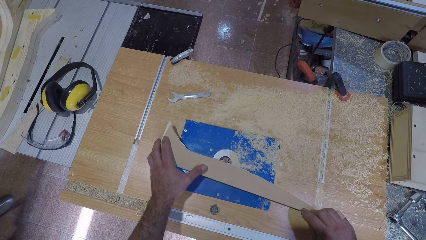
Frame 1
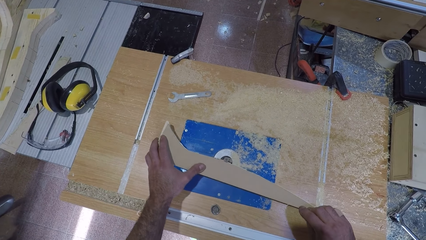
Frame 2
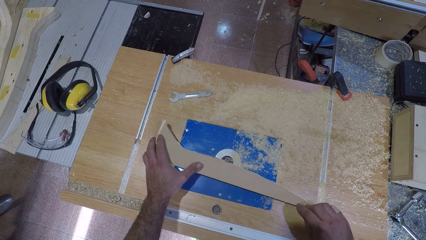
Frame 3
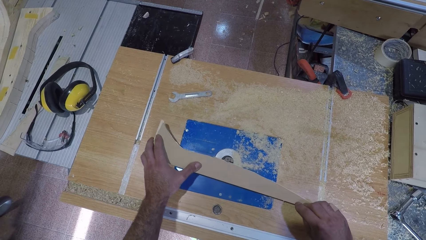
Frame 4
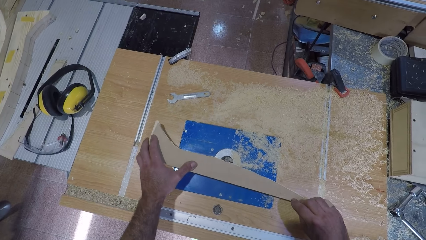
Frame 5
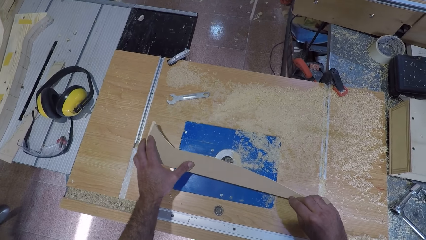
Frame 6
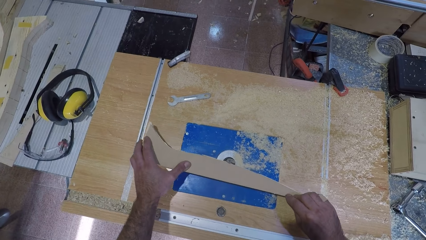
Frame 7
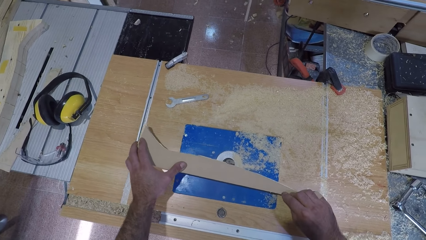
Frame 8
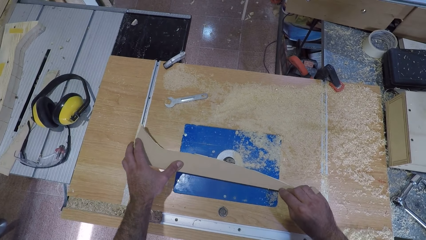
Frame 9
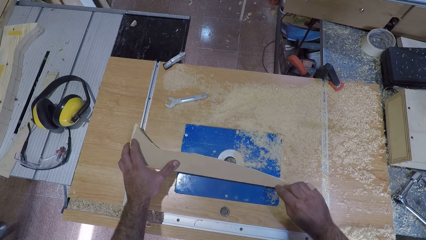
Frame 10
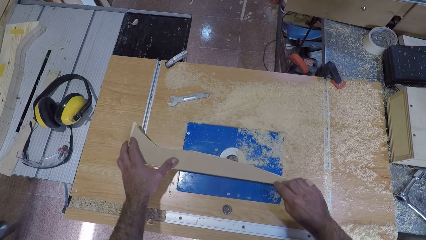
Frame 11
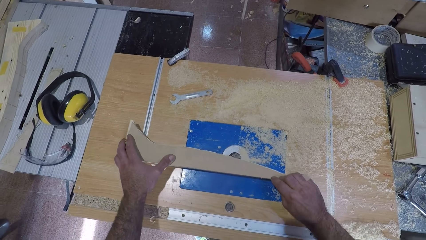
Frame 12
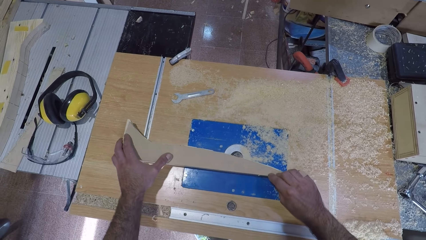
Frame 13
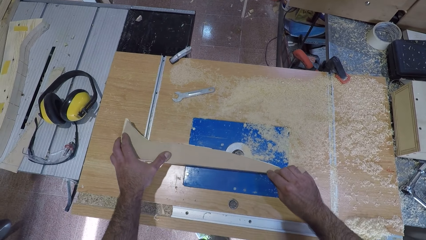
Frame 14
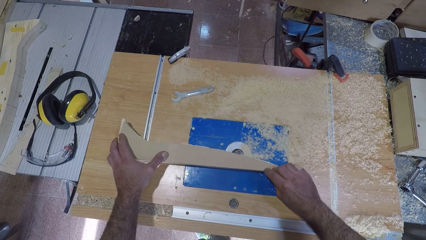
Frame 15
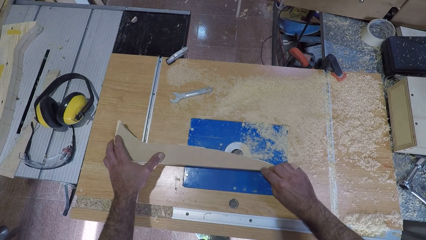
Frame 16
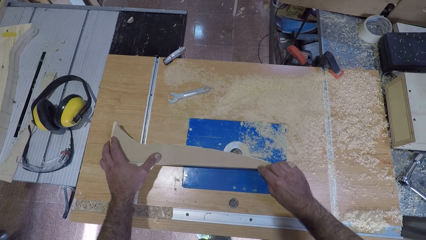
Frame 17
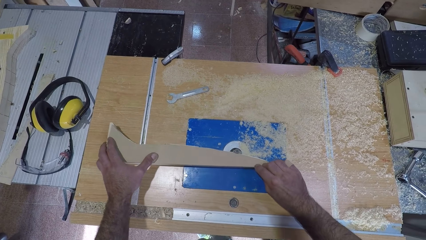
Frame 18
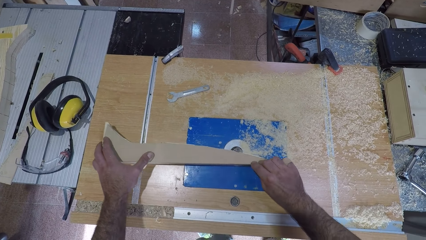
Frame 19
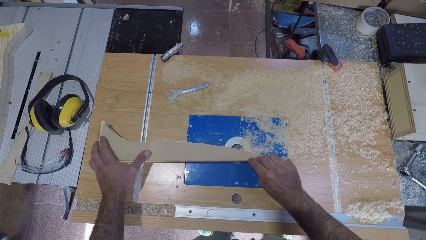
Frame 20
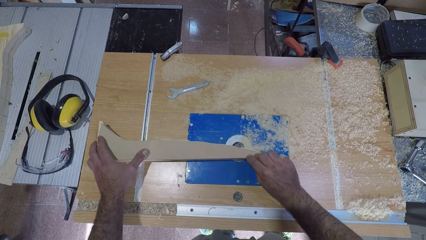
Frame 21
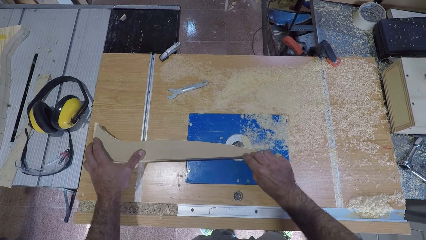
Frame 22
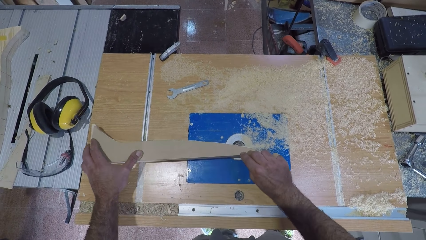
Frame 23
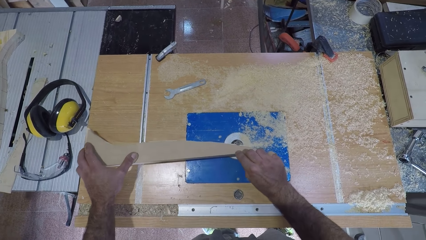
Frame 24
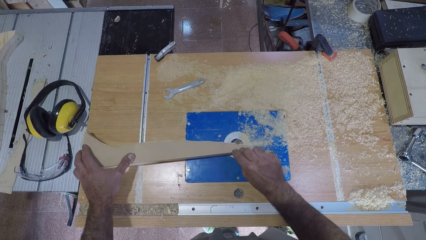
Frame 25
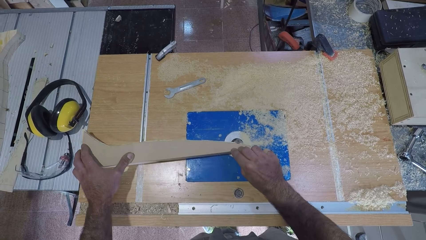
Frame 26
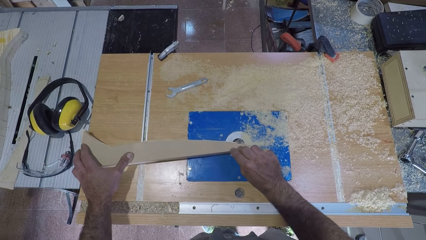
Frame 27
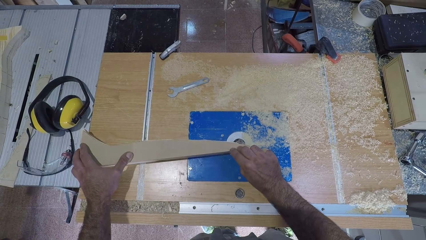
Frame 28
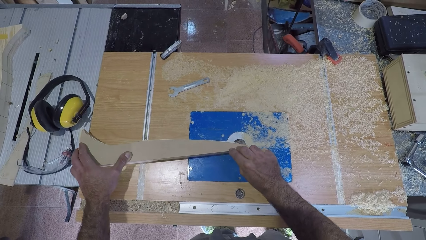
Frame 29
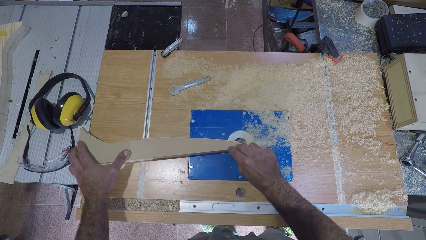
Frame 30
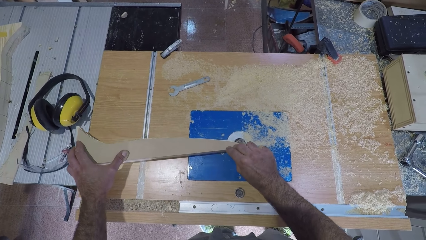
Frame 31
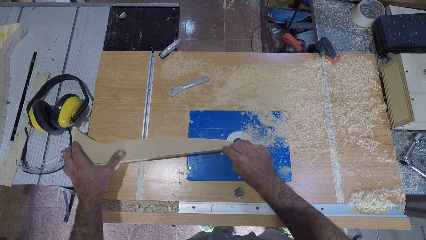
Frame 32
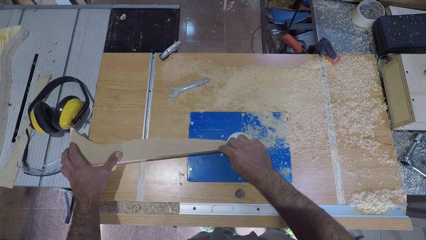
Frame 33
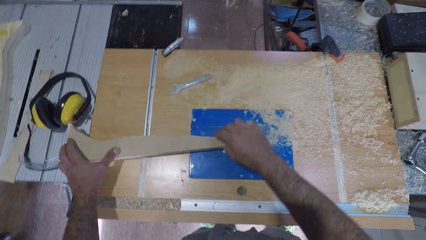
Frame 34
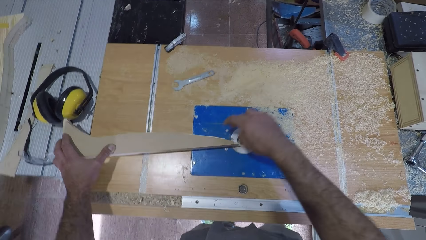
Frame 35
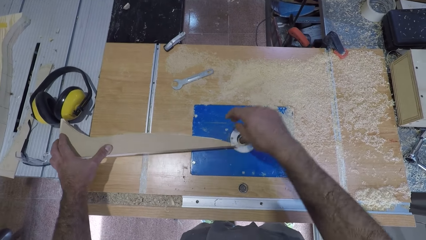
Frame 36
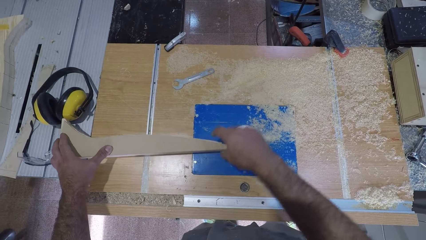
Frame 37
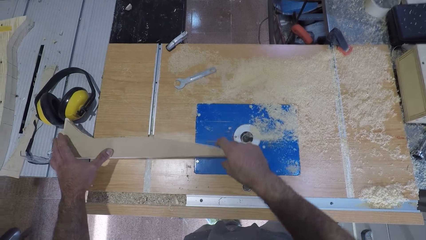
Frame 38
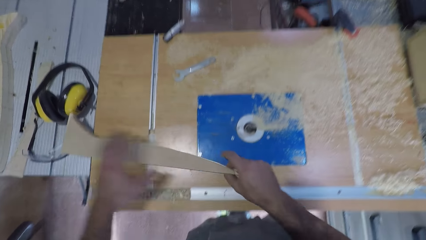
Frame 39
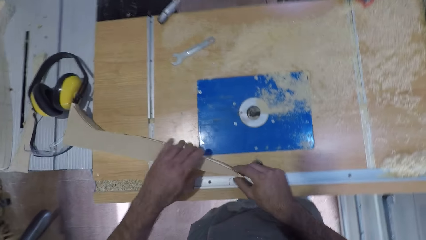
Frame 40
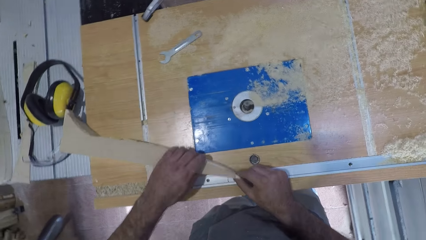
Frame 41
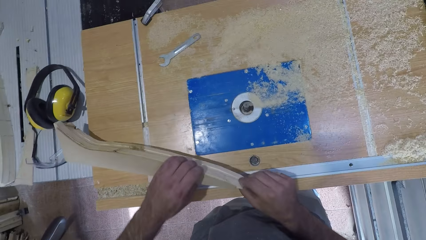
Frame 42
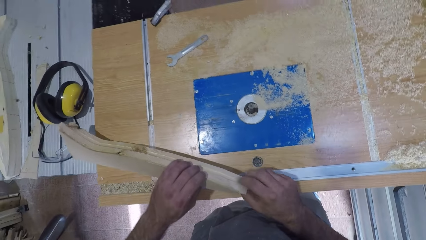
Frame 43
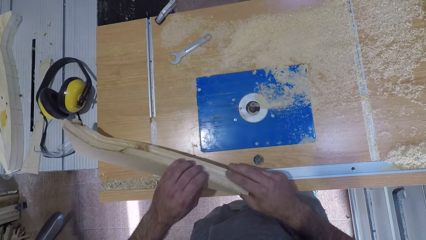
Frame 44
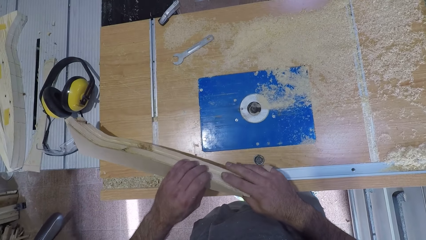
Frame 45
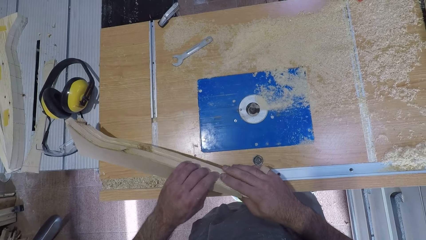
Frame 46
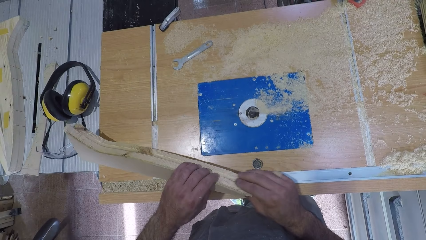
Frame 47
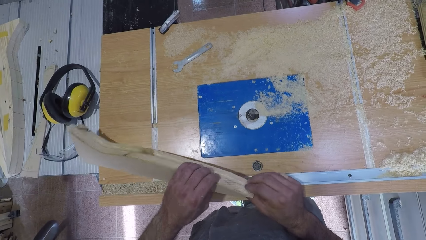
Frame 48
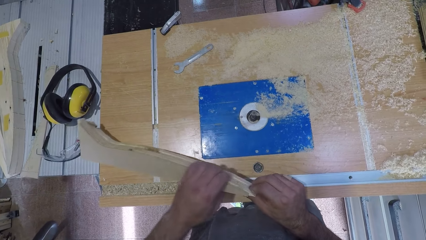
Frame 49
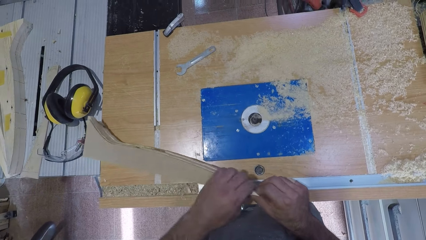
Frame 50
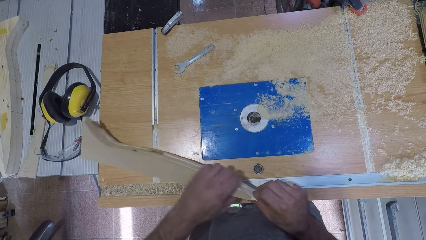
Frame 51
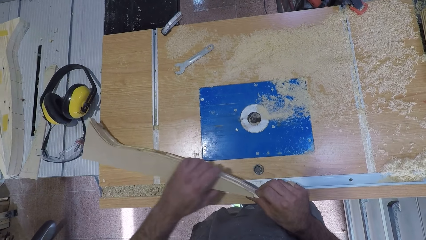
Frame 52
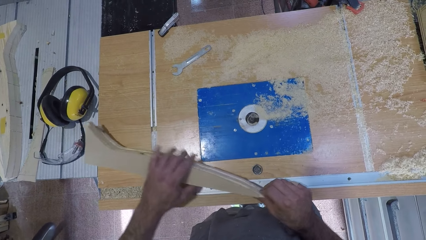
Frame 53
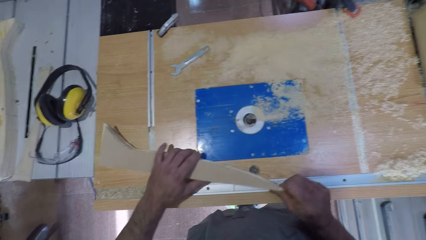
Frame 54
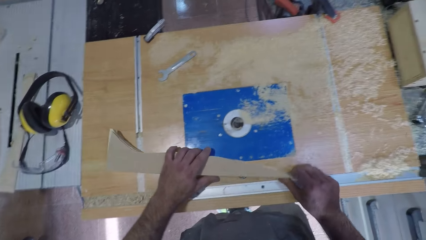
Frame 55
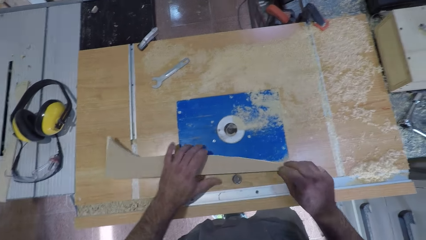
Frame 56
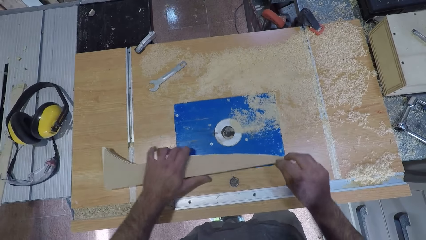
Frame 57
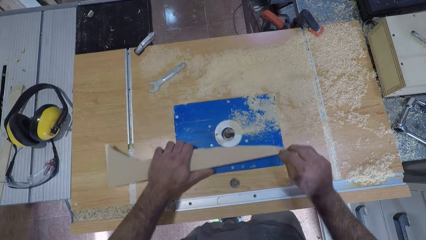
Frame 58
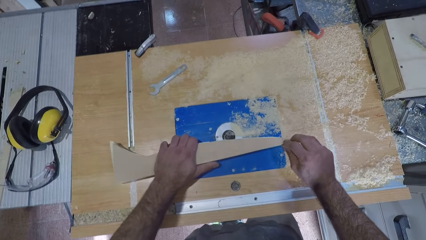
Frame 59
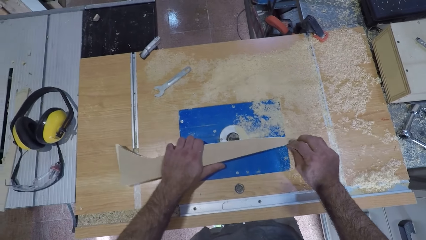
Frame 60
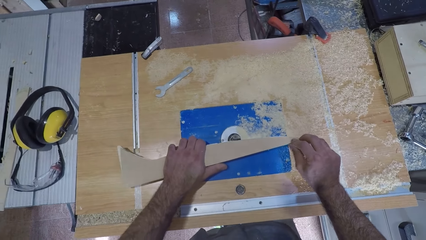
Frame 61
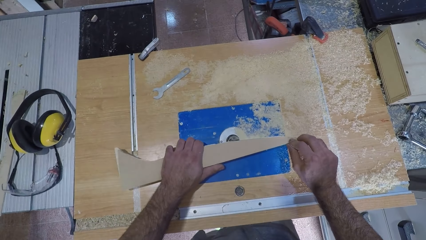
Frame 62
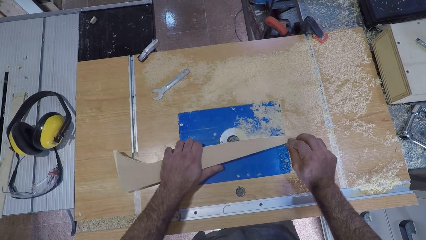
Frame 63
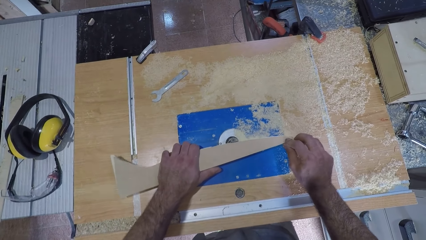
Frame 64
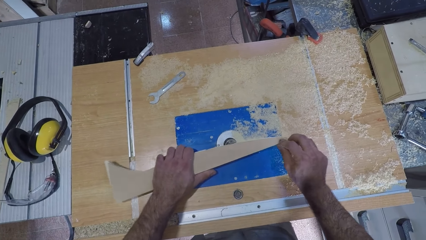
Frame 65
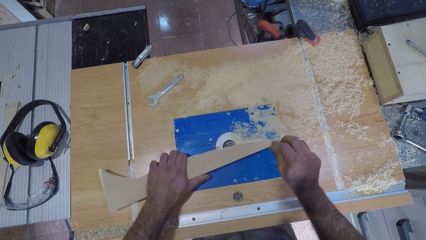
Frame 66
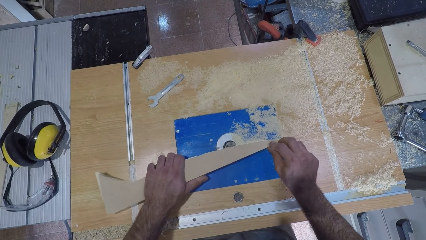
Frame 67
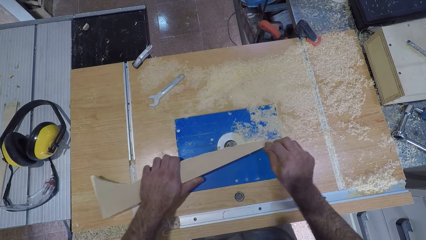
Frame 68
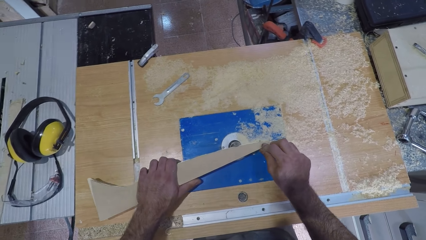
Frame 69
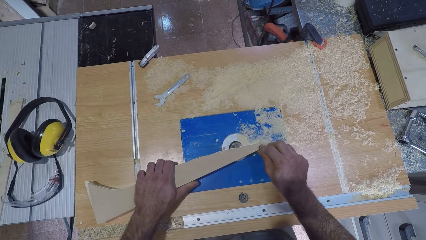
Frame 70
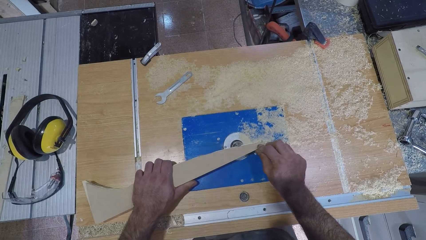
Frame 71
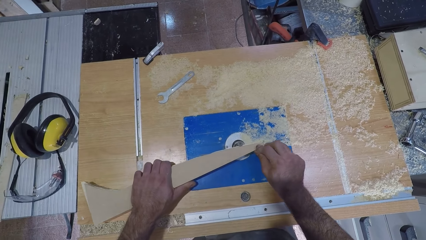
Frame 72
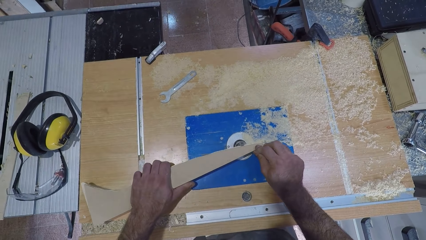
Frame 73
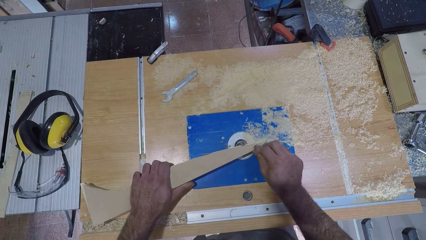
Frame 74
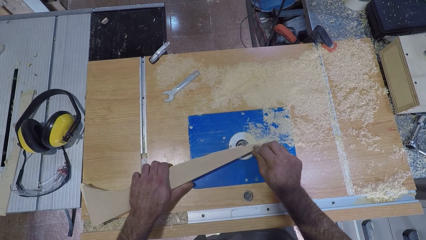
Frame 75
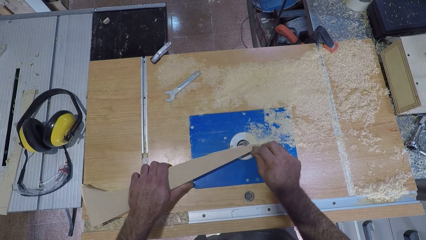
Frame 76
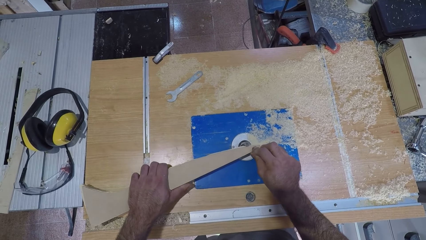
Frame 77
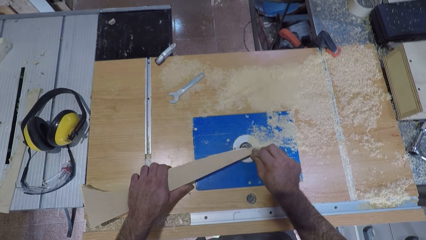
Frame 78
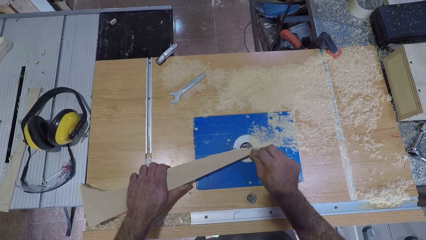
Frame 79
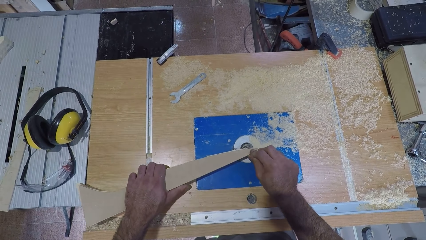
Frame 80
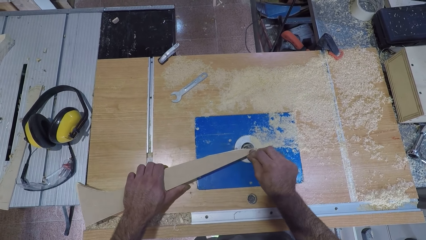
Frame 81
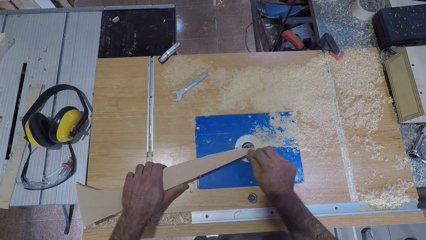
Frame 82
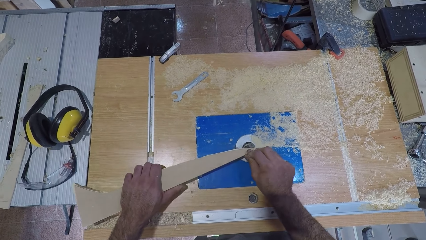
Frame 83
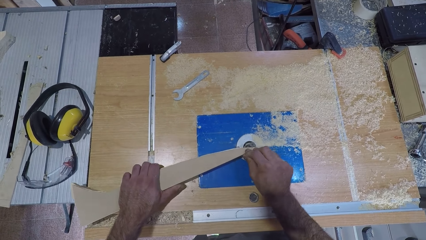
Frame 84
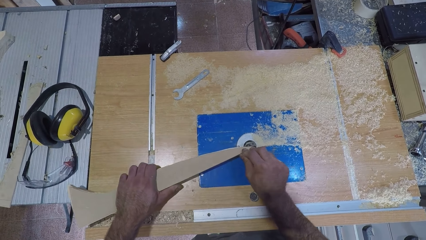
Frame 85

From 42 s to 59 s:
The camera wearer removes his right hand from the plank wood. He stops filing the plank wood. He places his right hand back on the plank wood. He tilts up the plank wood. He holds down the wood with both hands. He feels the surface of the plank wood. He files the plank wood on the machine. He holds down the wood with both hands.
